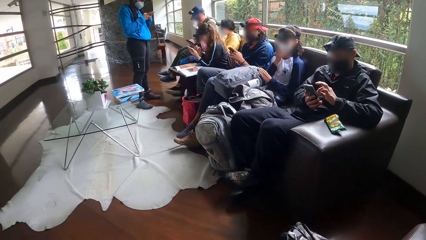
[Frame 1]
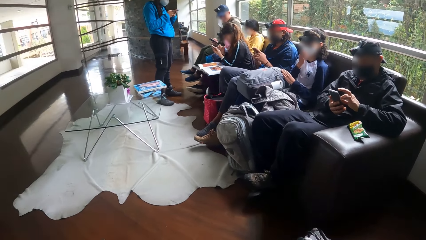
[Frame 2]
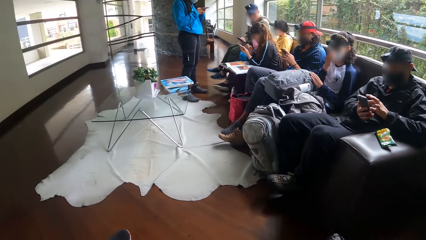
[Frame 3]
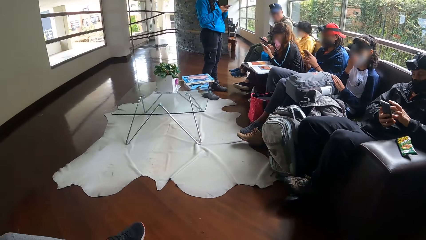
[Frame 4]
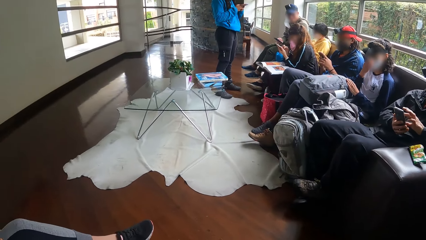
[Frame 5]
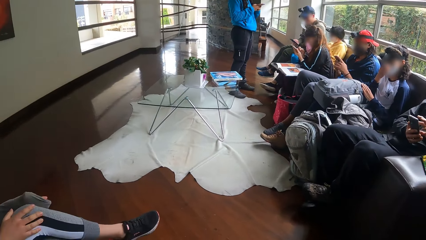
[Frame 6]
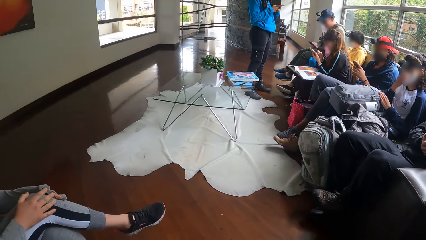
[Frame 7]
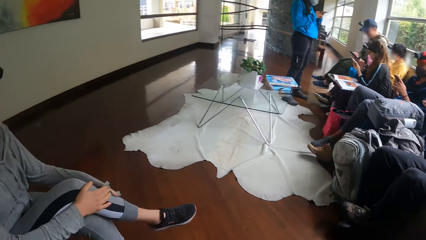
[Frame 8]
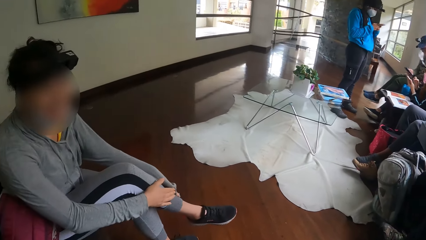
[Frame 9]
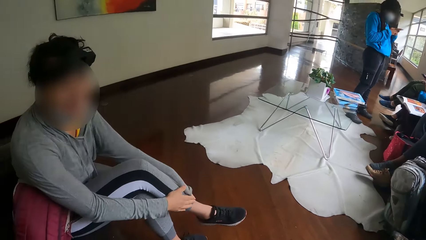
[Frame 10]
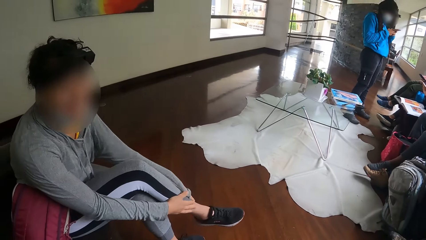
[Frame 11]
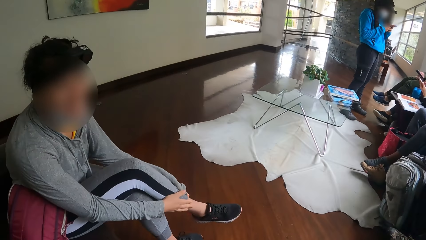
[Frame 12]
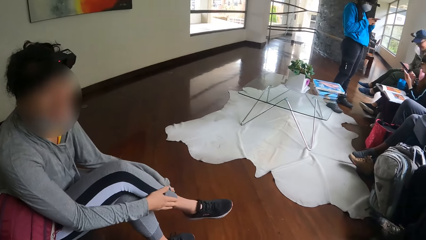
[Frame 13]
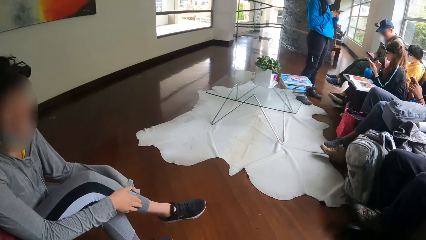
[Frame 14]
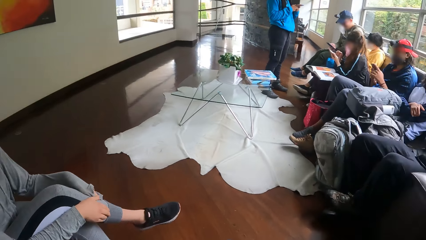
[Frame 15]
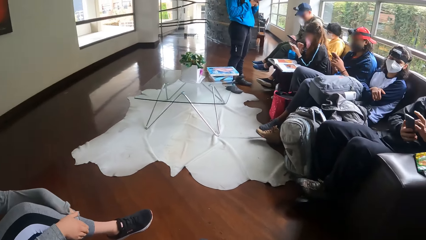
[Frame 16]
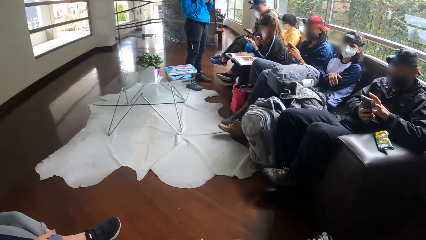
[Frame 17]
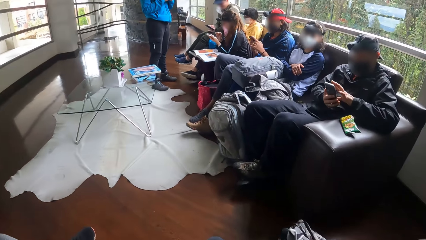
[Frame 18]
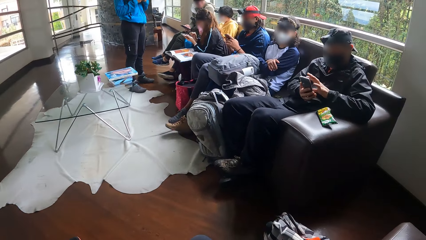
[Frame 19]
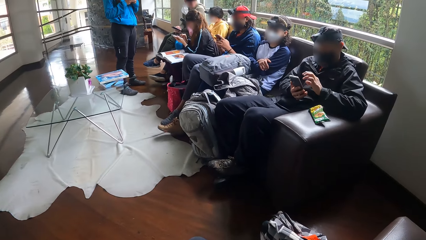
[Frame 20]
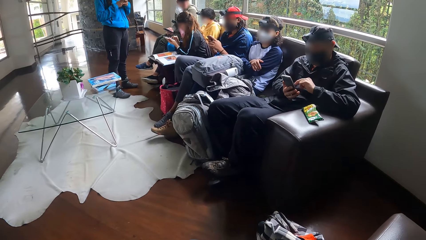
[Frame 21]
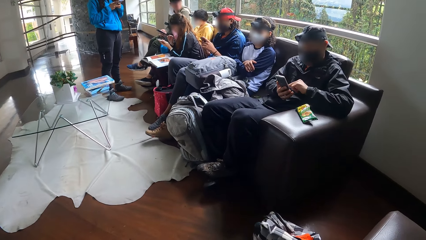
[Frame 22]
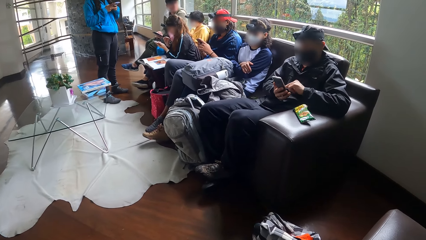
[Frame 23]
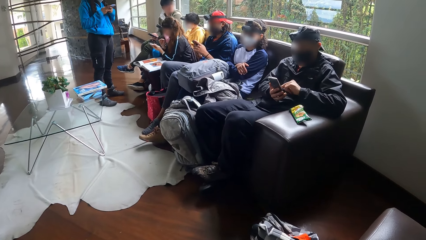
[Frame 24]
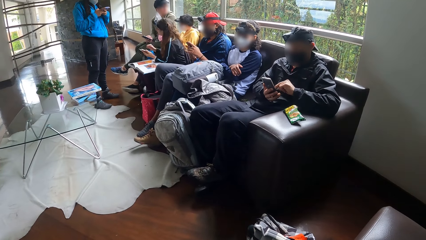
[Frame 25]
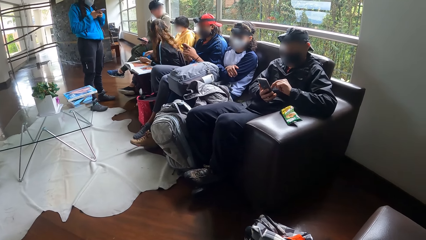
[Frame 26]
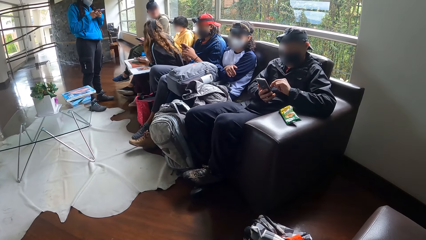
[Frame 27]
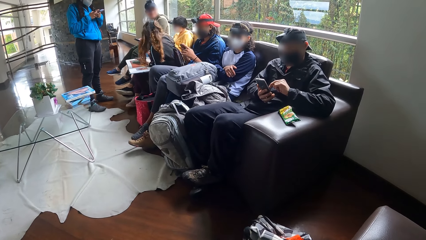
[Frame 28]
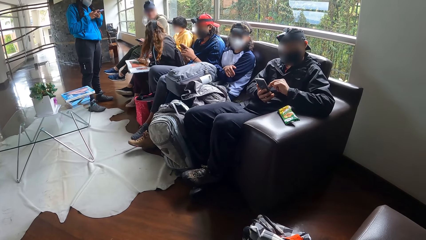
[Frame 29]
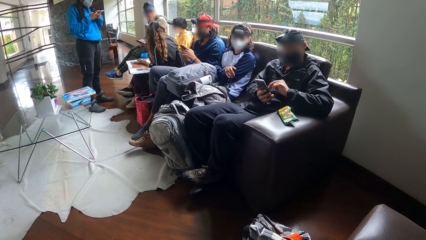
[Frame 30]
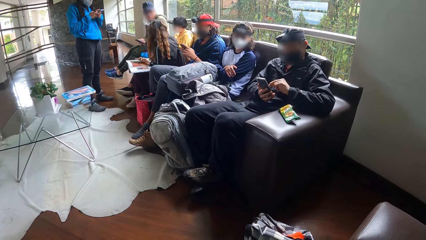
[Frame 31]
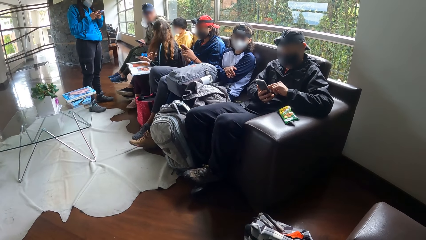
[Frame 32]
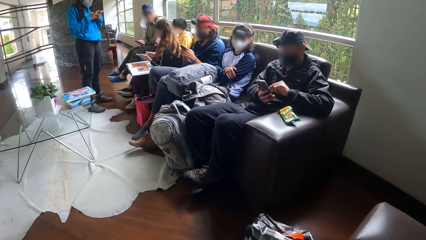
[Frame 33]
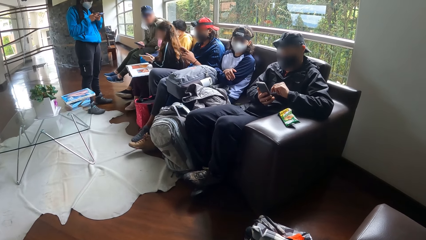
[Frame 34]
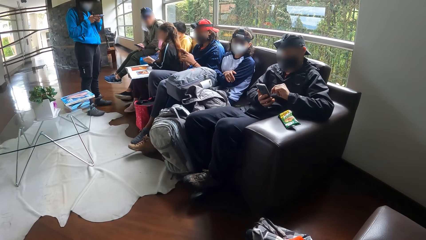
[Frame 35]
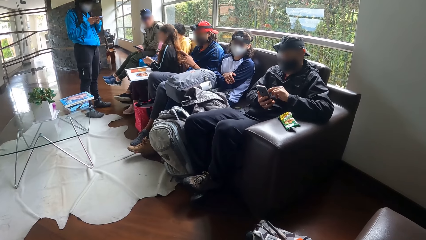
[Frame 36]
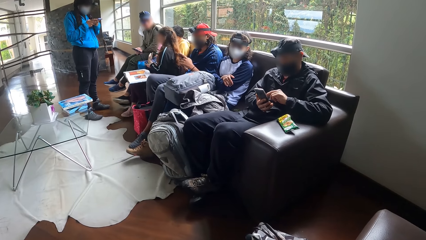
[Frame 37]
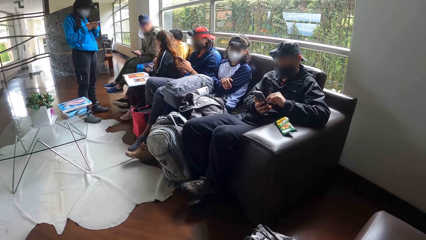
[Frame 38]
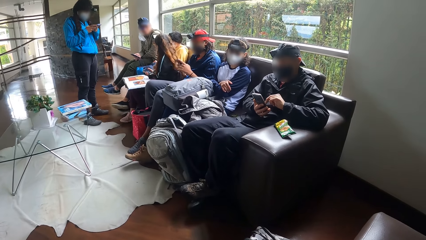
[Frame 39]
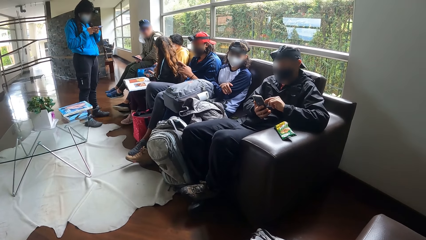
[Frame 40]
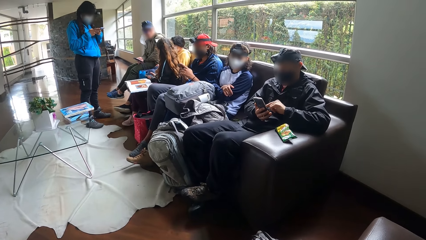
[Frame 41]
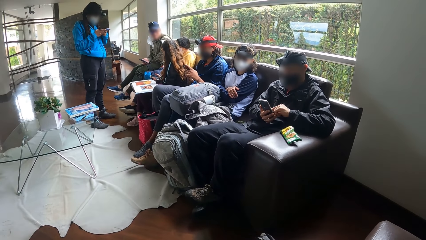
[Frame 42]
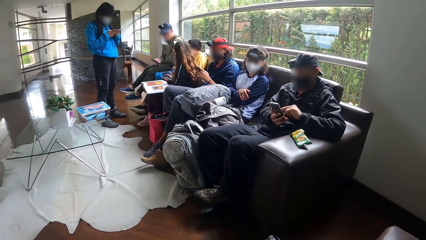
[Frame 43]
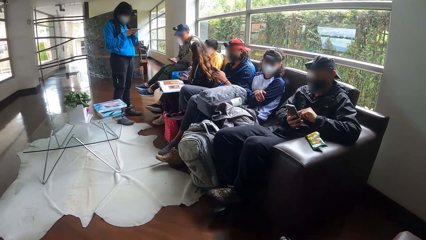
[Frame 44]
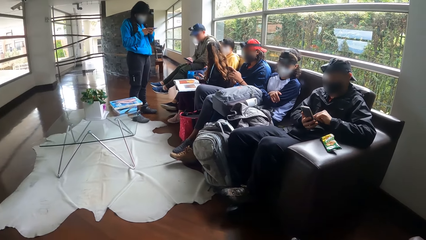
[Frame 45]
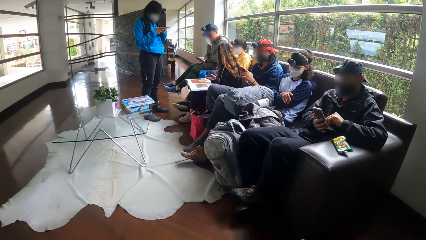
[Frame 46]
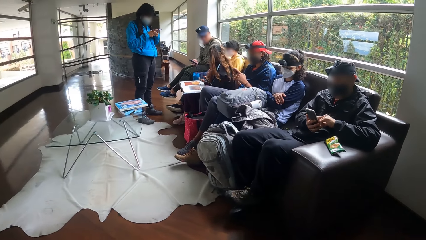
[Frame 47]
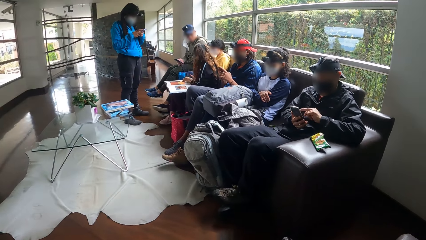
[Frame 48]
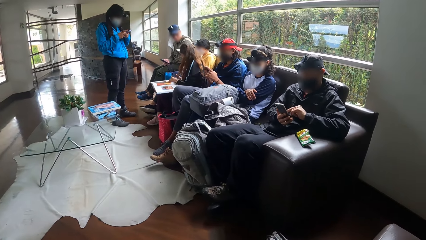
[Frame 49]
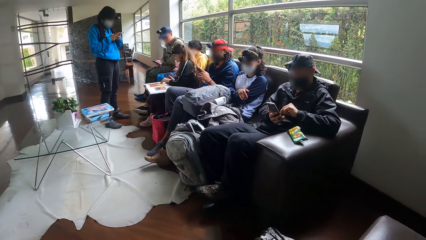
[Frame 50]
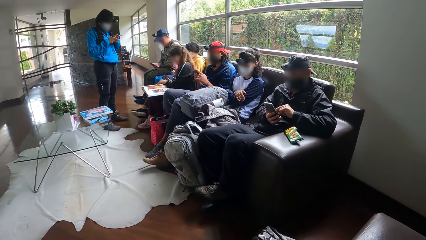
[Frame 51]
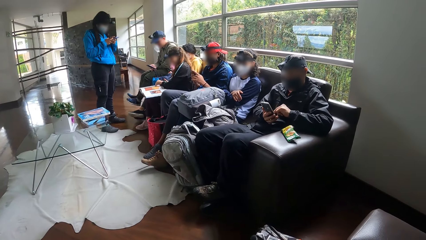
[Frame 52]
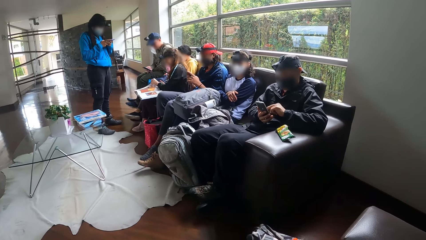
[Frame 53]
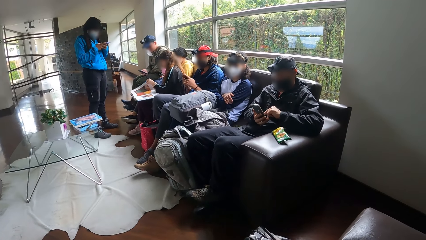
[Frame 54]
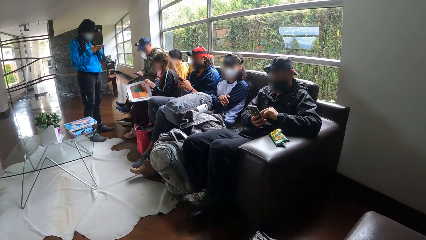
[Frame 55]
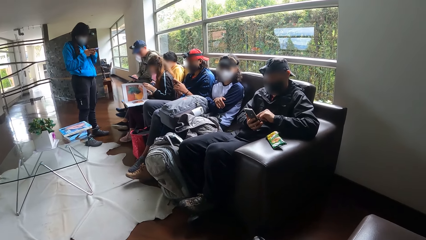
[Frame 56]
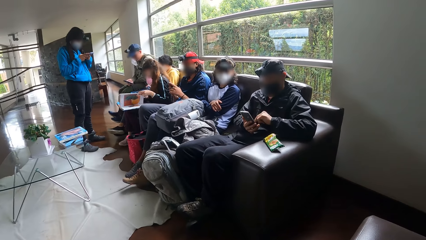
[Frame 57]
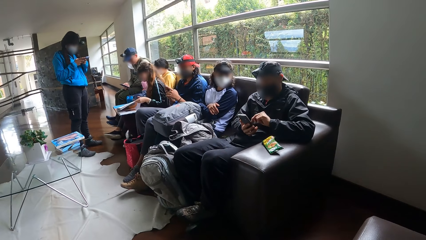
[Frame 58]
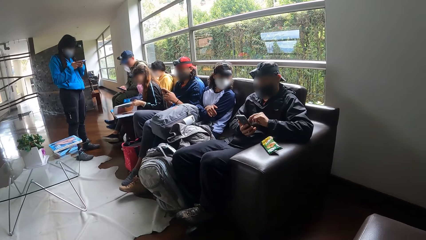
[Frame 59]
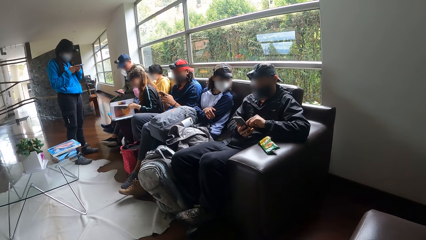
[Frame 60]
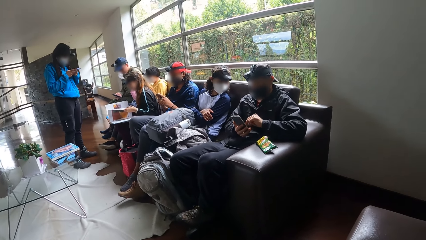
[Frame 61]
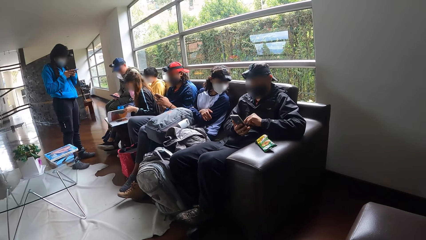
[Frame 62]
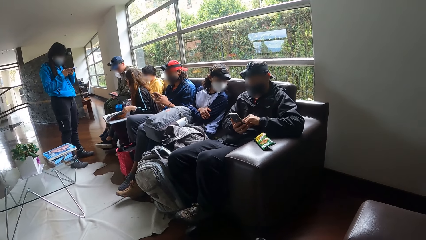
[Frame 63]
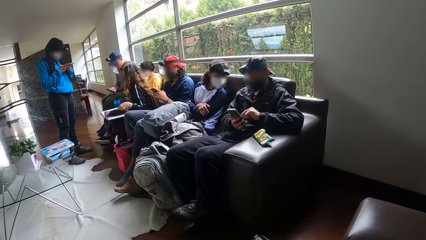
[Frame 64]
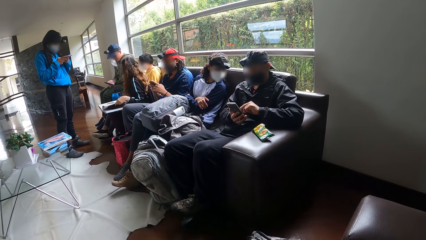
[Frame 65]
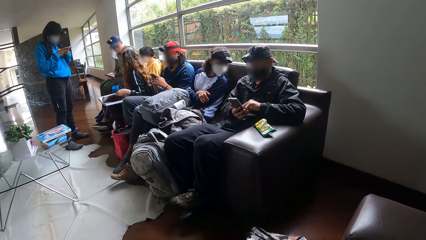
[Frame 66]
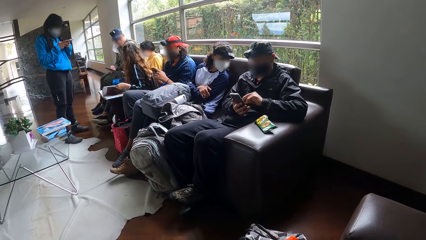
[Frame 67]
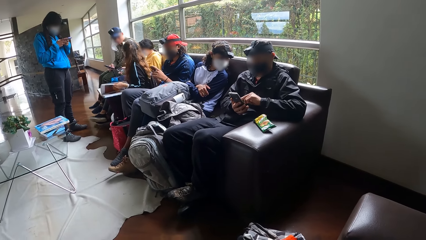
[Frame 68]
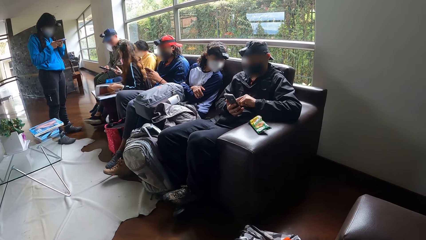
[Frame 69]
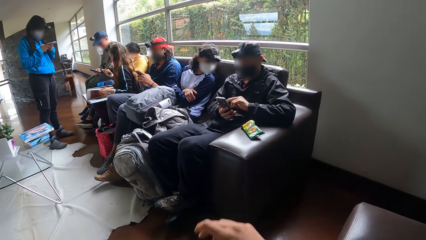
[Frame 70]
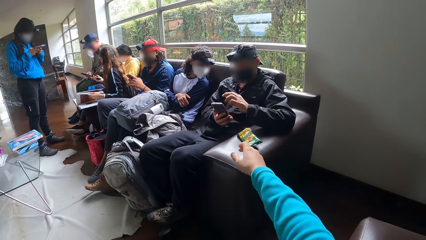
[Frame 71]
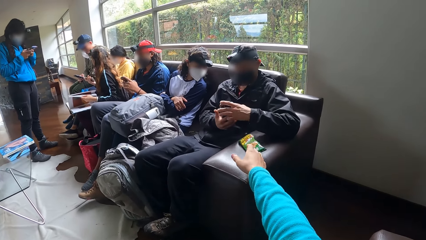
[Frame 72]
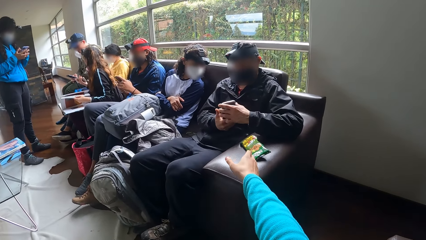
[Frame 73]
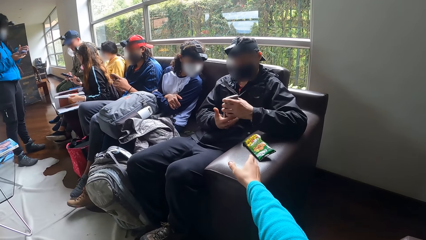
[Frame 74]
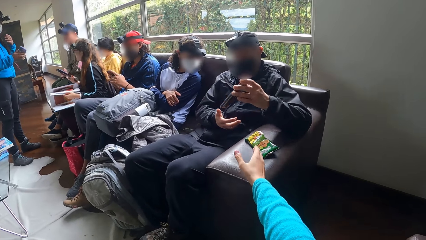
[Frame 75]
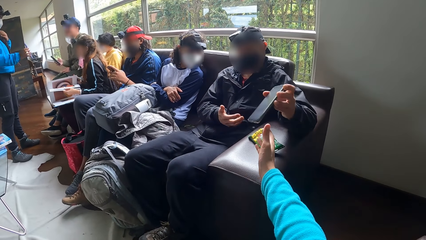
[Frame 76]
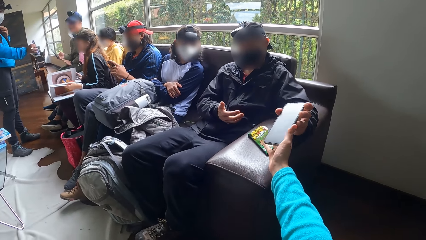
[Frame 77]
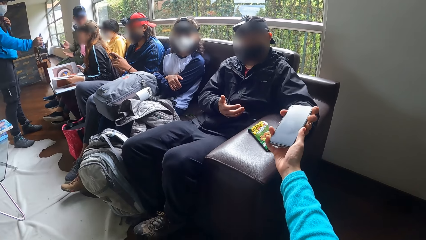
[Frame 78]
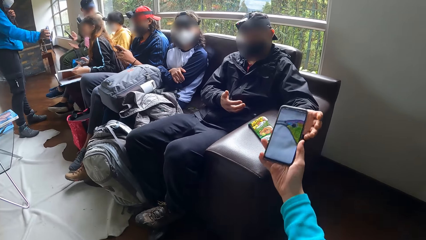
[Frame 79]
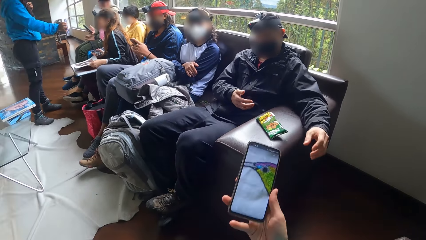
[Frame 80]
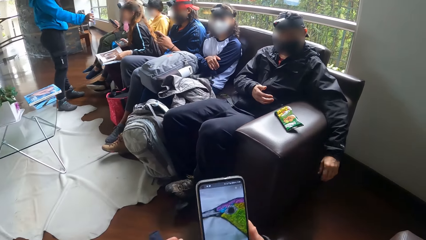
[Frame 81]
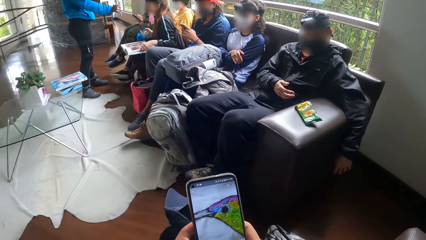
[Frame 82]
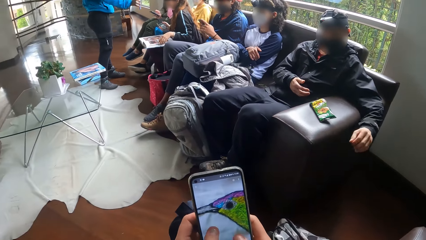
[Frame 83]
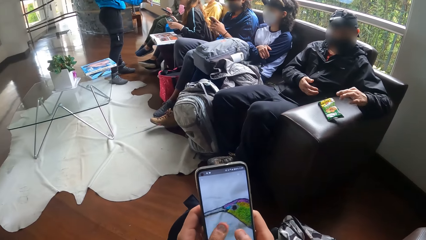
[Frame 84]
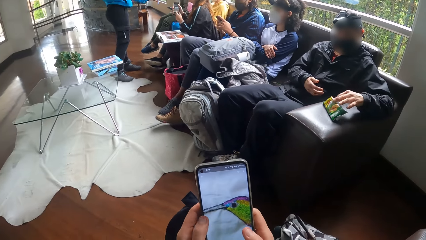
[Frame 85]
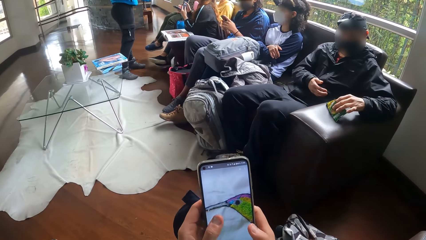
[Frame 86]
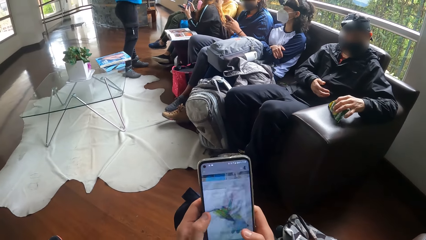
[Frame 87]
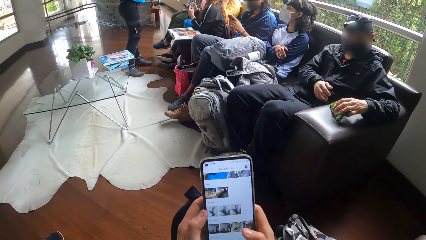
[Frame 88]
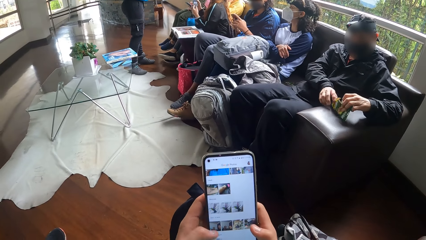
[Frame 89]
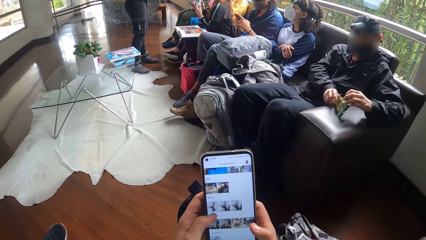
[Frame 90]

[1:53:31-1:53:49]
A woman uses a phone. Another woman rubs her leg with both hands. A man uses a phone. Another woman interacts with another man and a woman. A woman moves. The first man uses the phone. The woman opens a book on her lap with her left hand. The camera wearer stretches her right hand towards the first man. Another woman shows the woman with the book the phone in her right hand. The man hands the phone to the camera wearer with his left hand. The camera wearer collects the phone from the man with her right hand. She operates the phone in her hands. The man takes a snack from the pack on the chair arm with his right hand. The woman with the book interacts with the woman with the phone.
